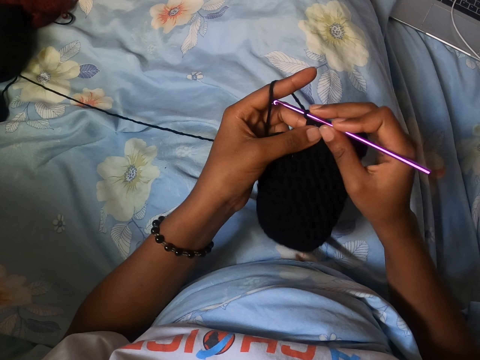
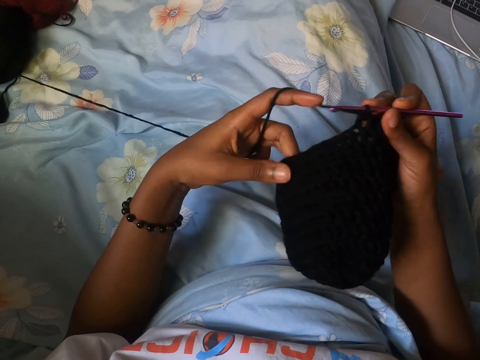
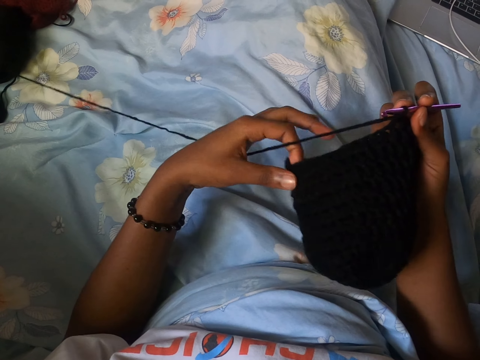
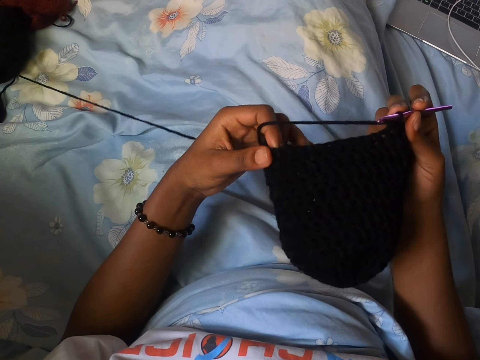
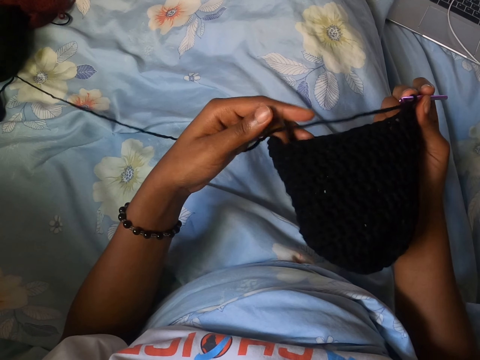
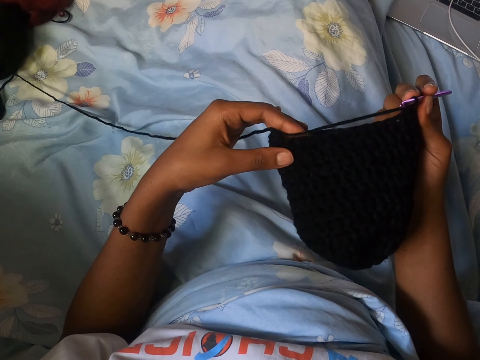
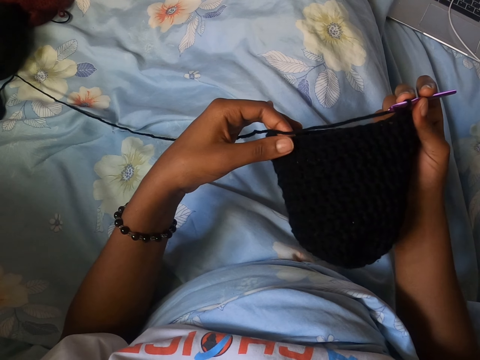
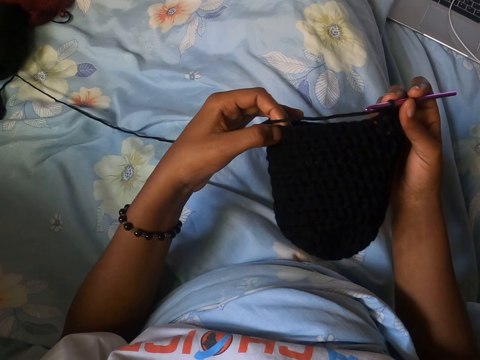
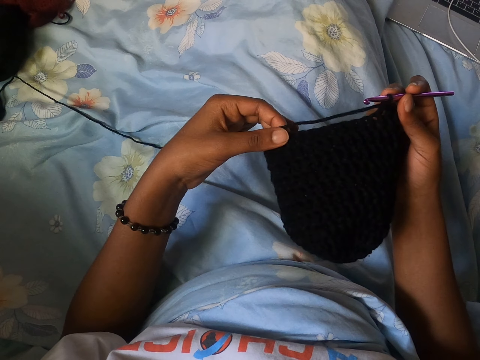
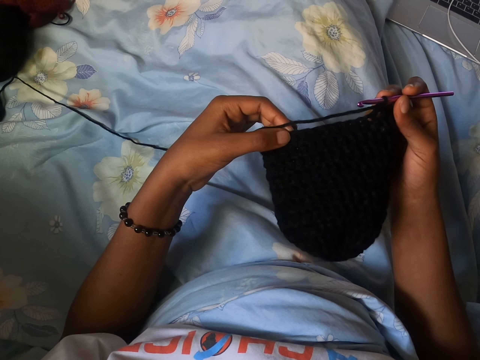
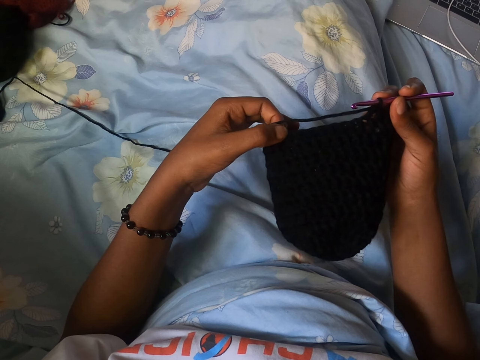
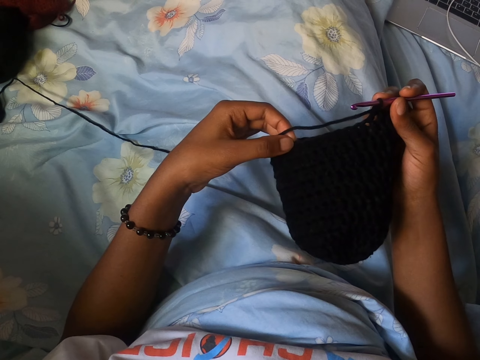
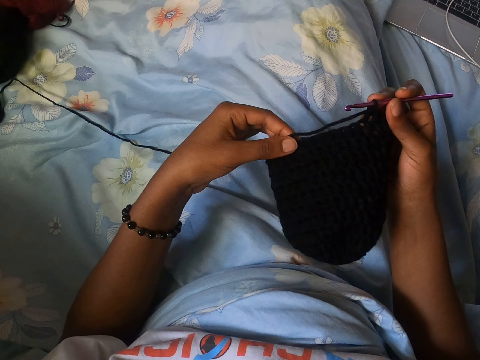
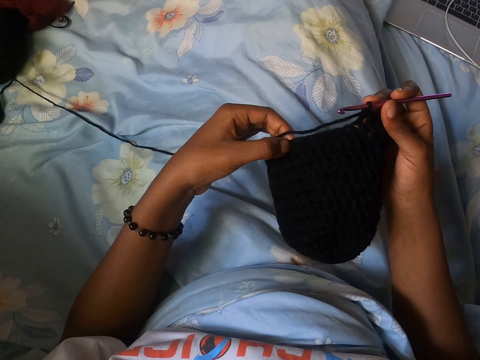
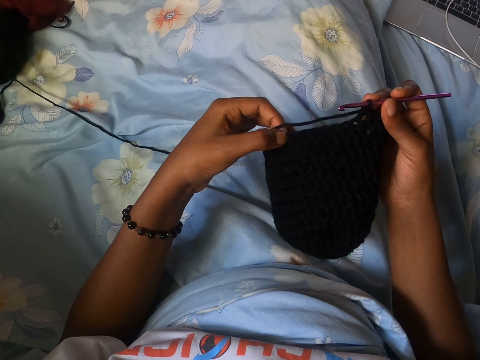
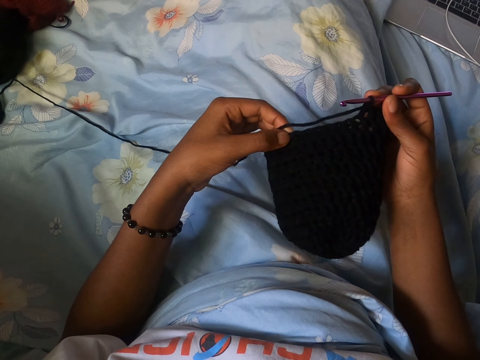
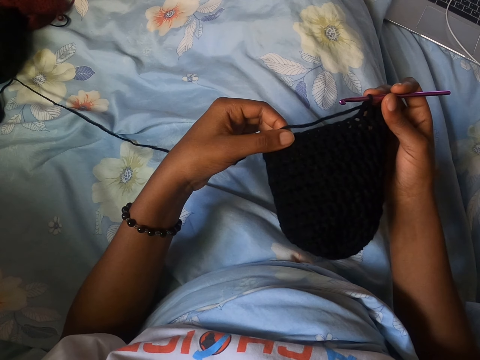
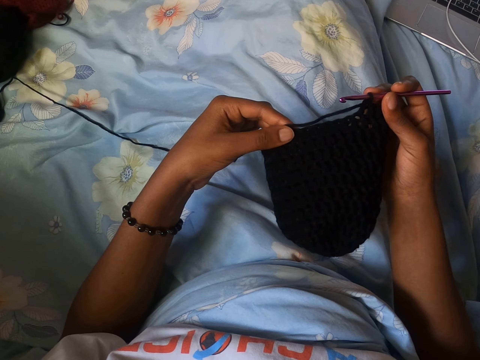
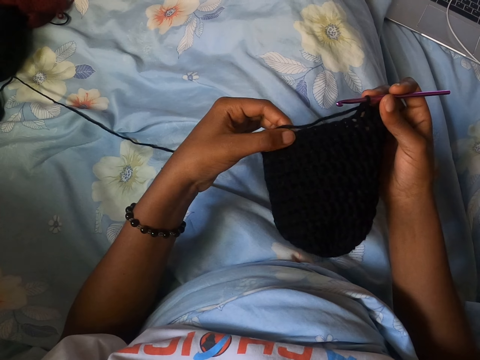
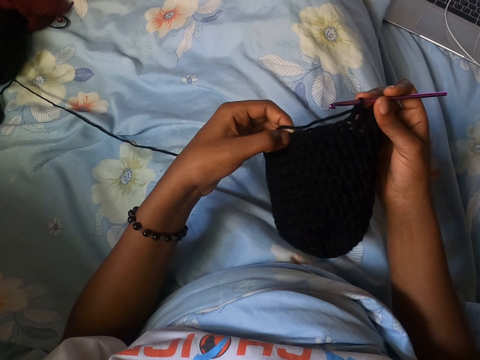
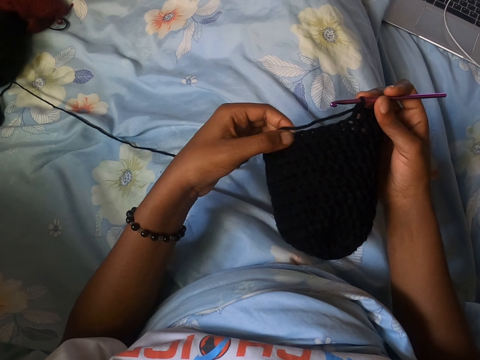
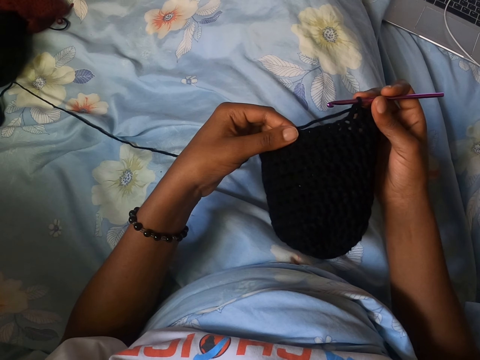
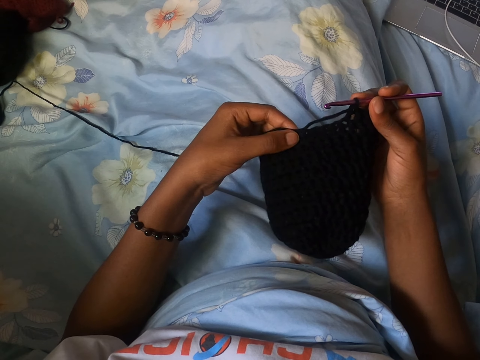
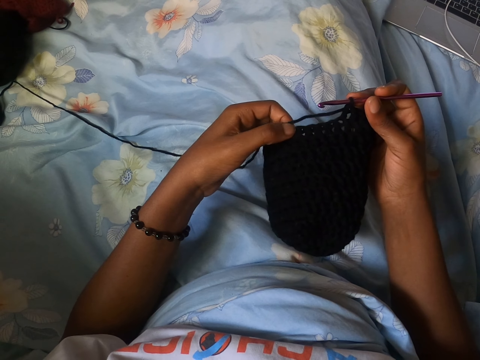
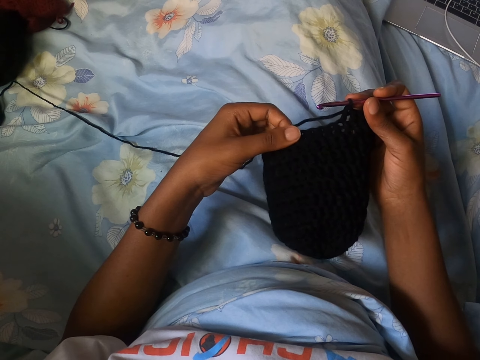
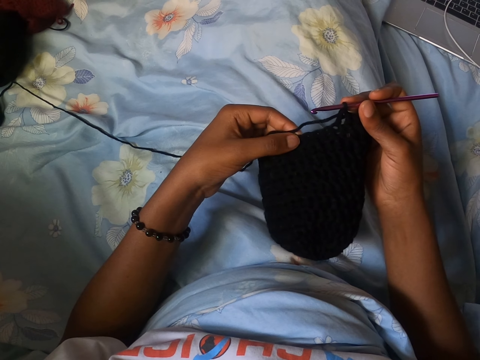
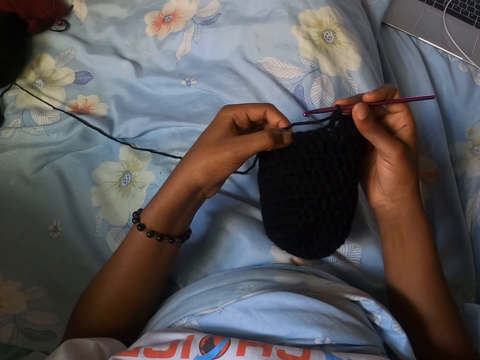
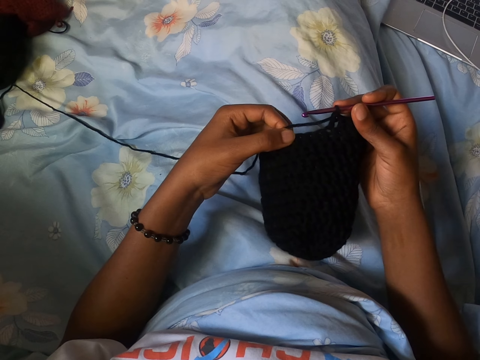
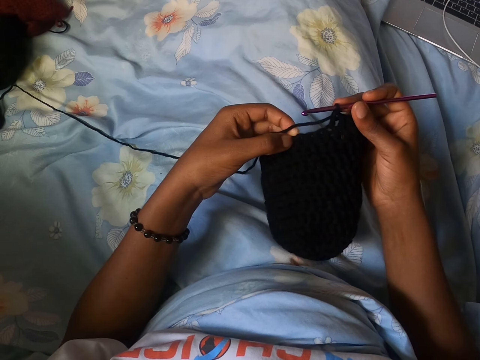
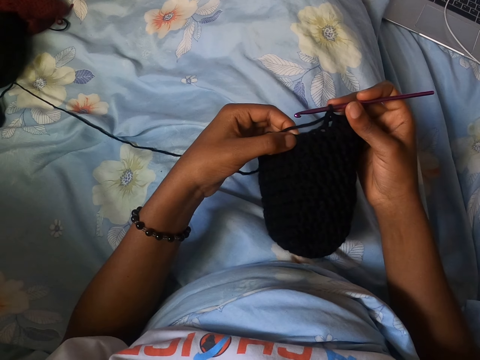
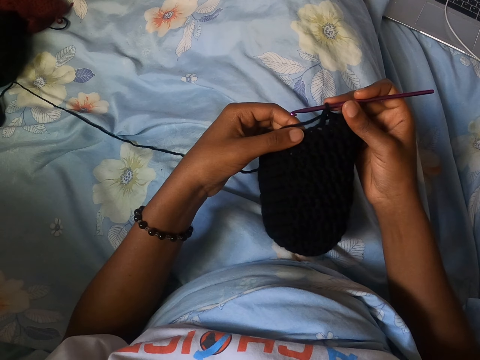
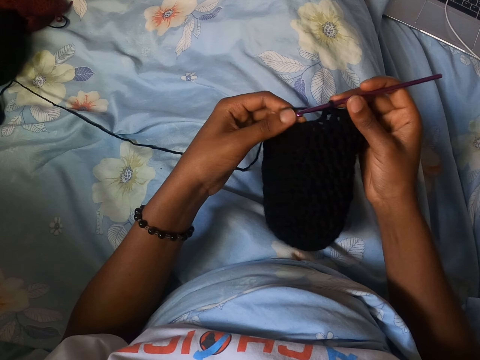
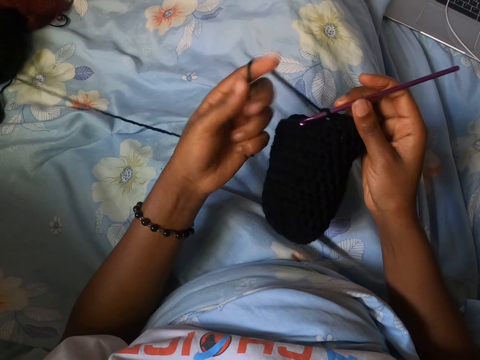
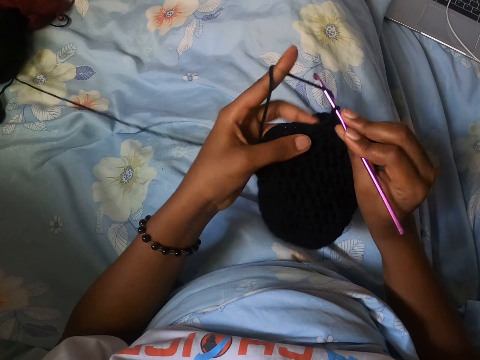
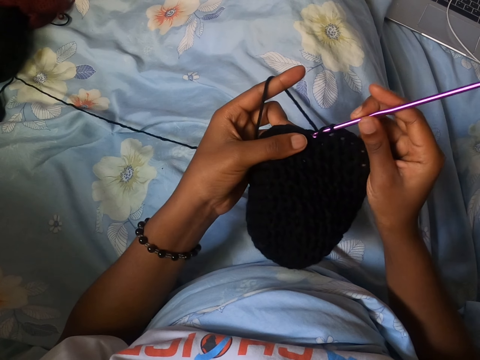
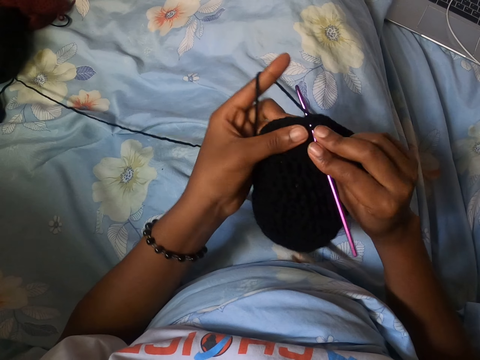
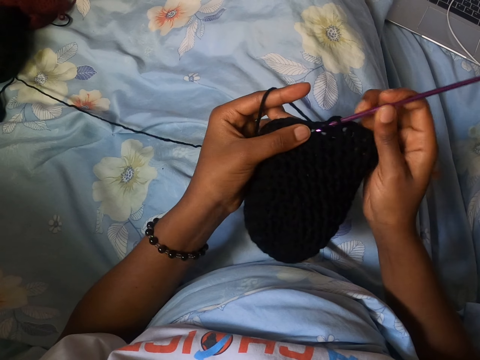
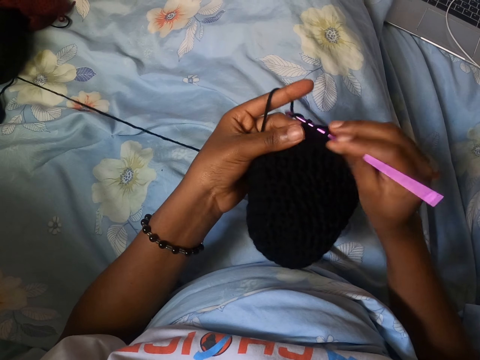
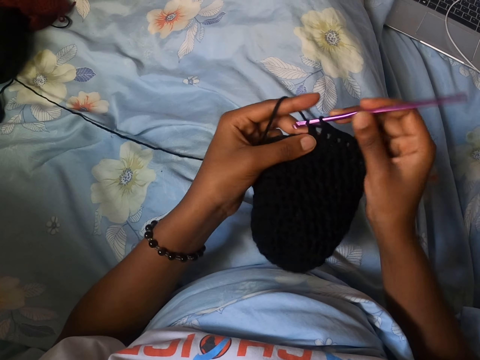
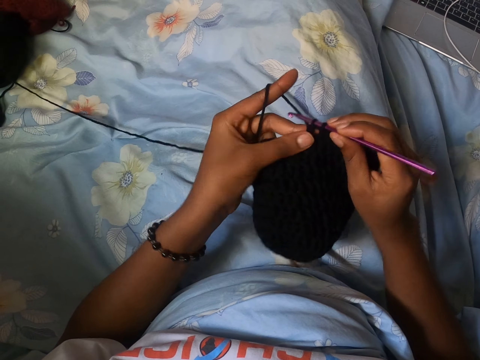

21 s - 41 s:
The camera wearer stretches the fabric a little bit. They check the patterns in the fabric. They knit the fabric.

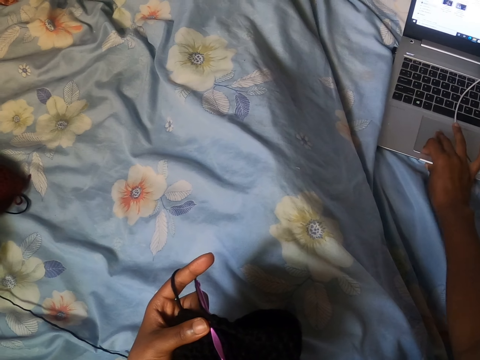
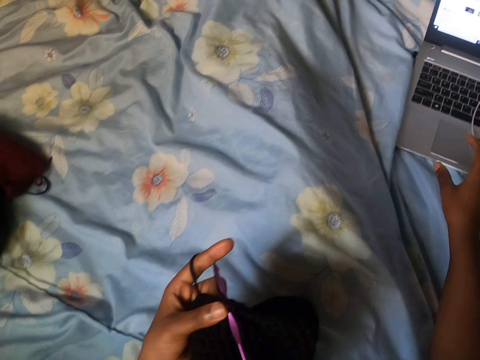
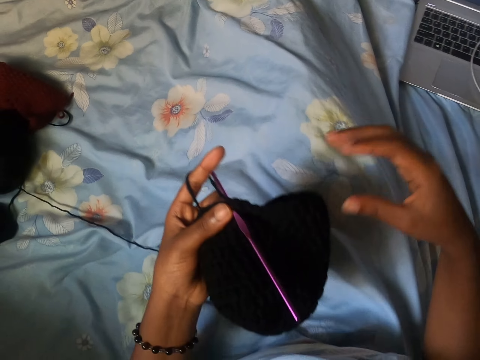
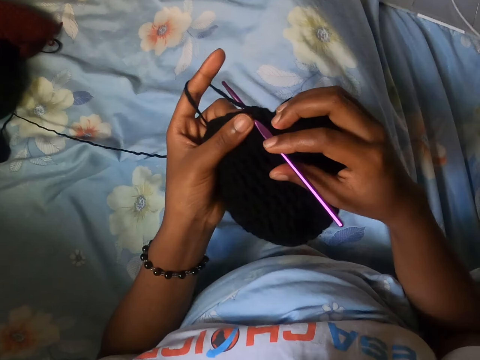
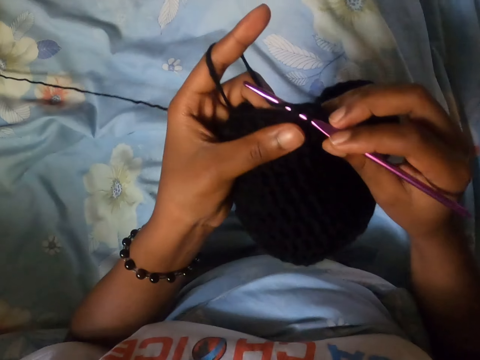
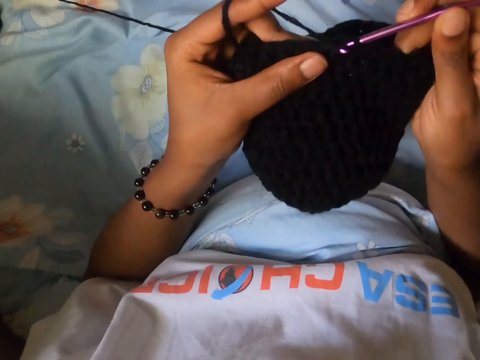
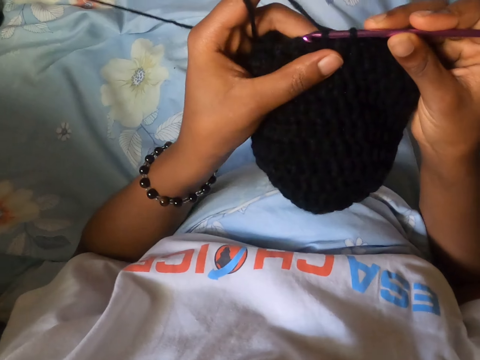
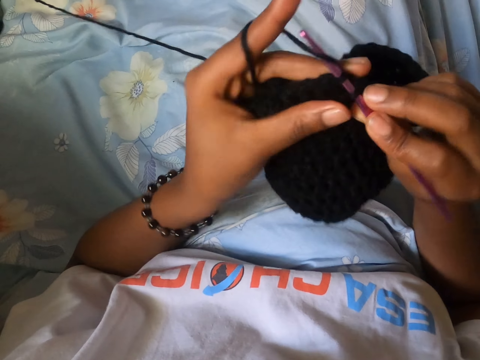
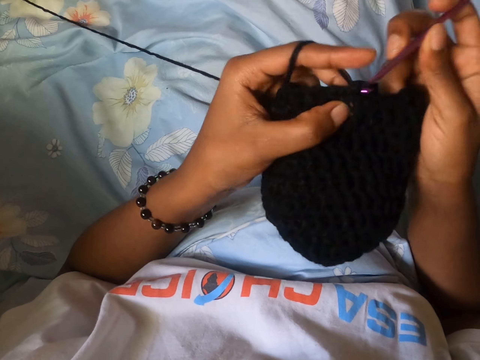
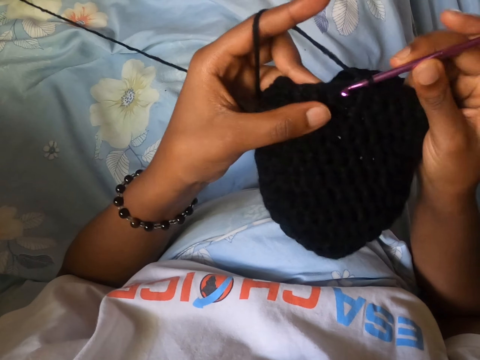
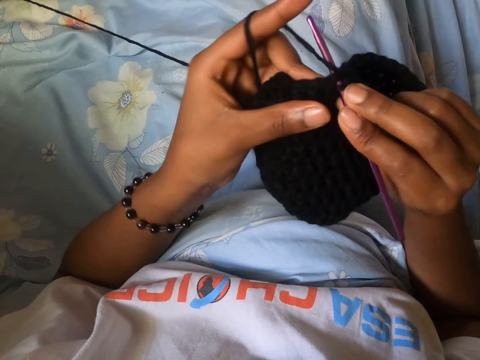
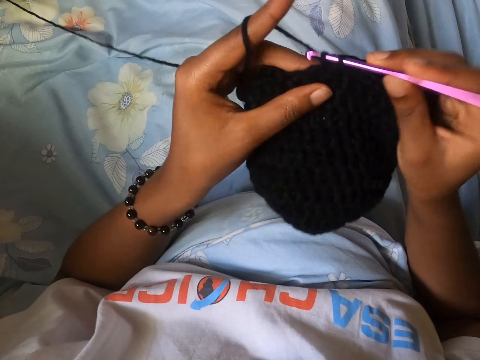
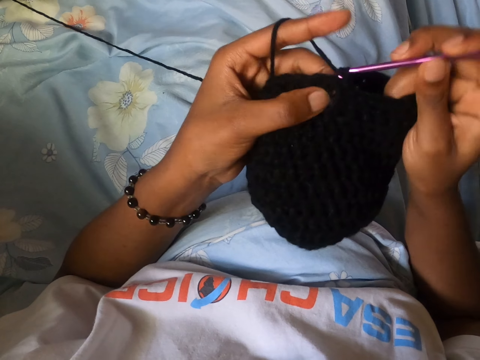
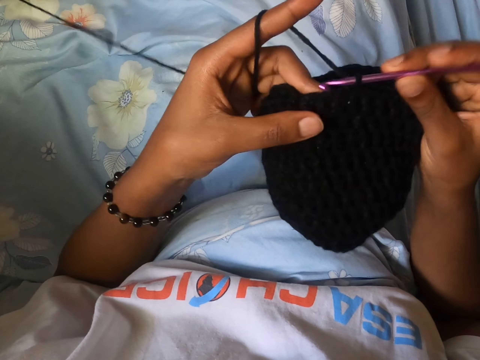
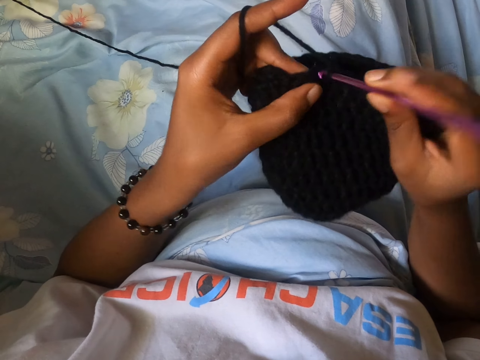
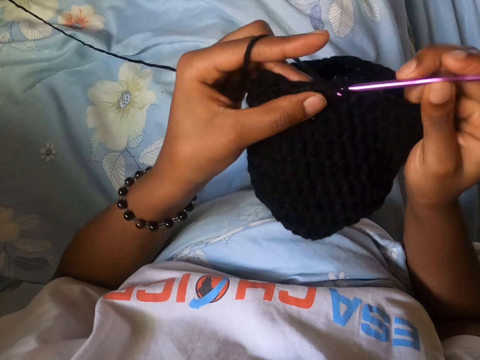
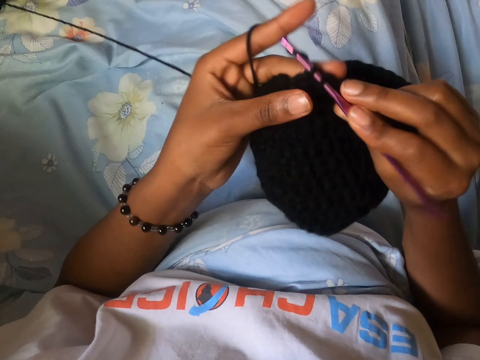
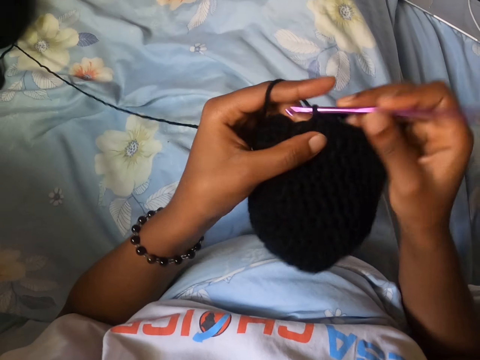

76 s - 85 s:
The camera wearer holds the crochet hook with her right hand. She crochets the black cap with the crochet hook in her hands.
